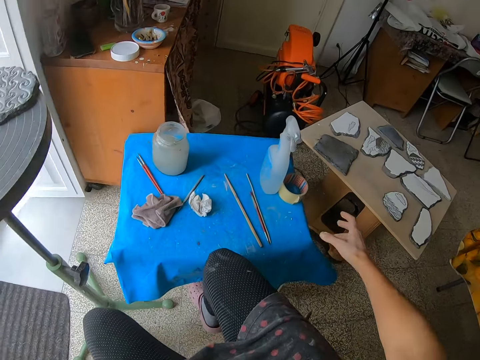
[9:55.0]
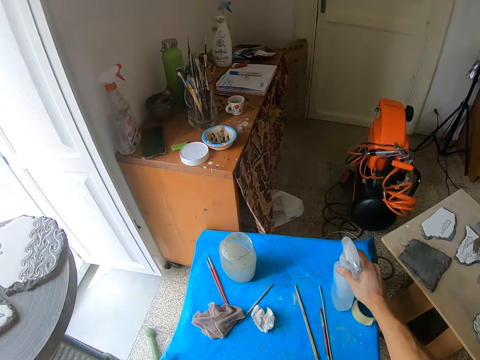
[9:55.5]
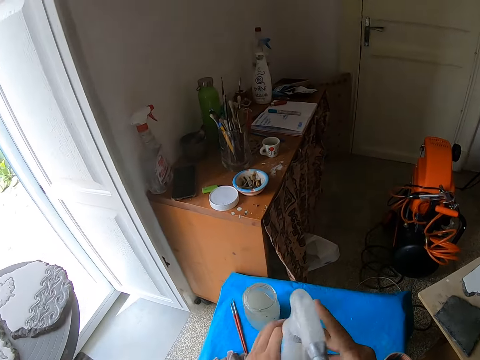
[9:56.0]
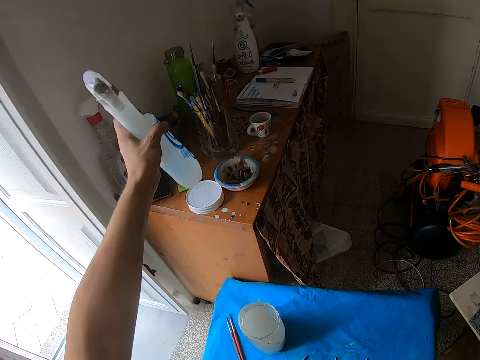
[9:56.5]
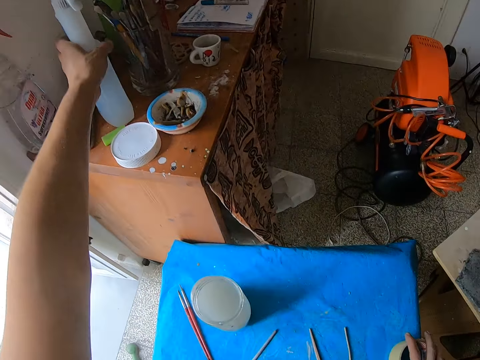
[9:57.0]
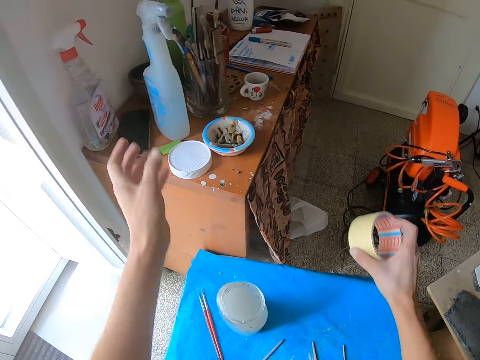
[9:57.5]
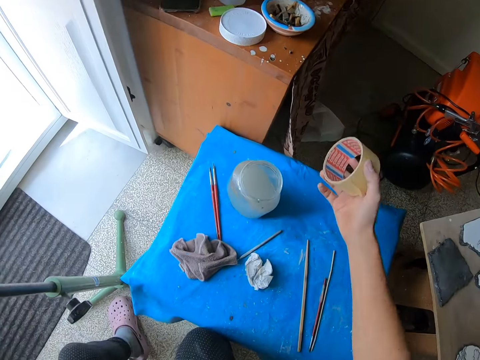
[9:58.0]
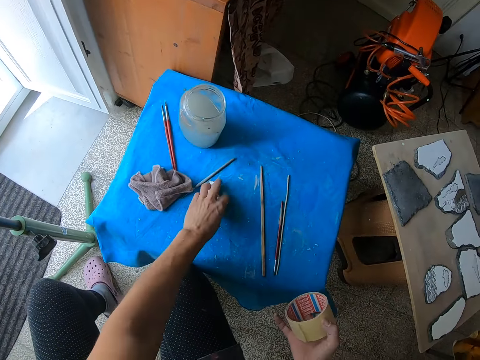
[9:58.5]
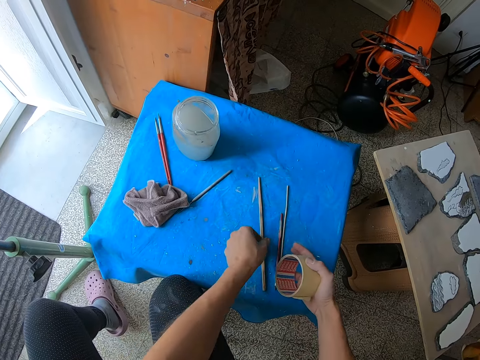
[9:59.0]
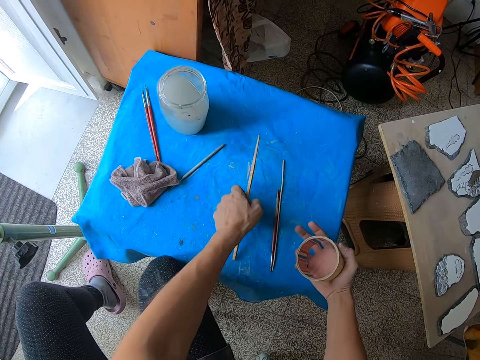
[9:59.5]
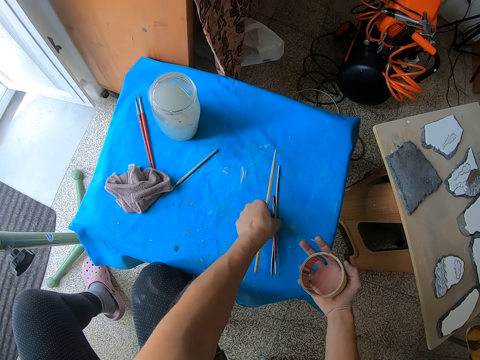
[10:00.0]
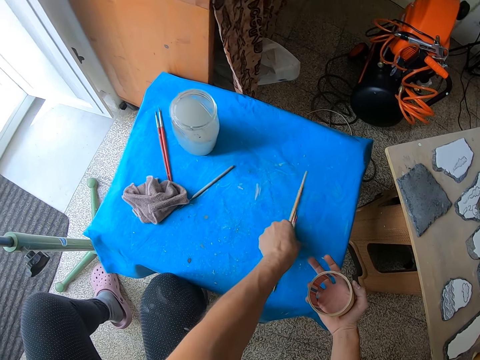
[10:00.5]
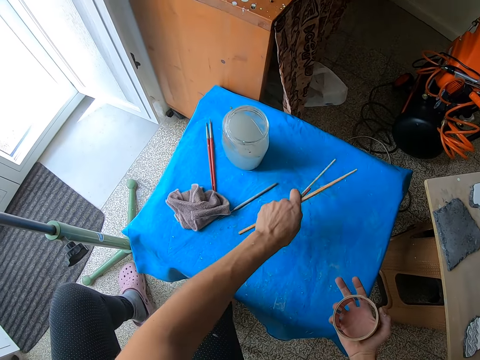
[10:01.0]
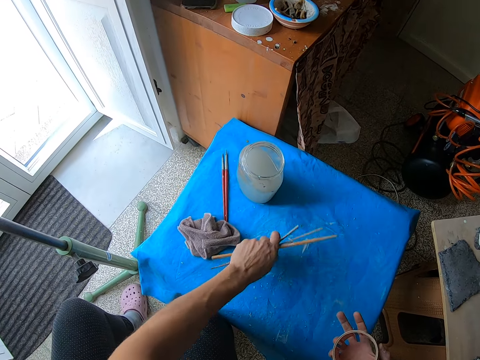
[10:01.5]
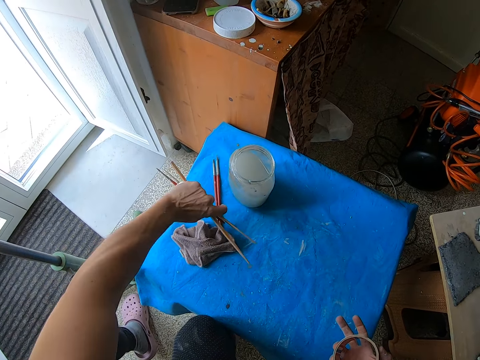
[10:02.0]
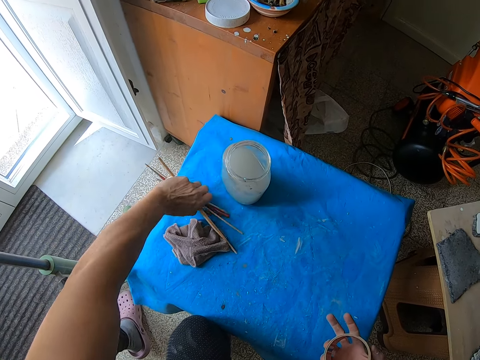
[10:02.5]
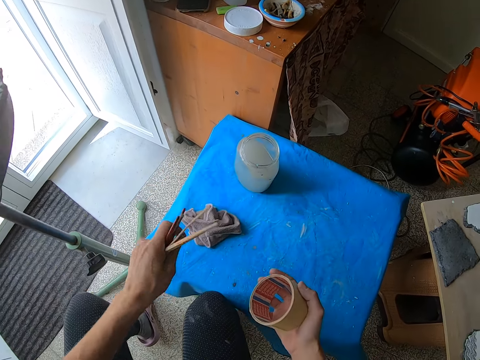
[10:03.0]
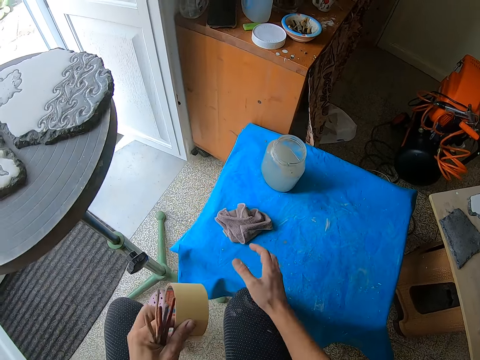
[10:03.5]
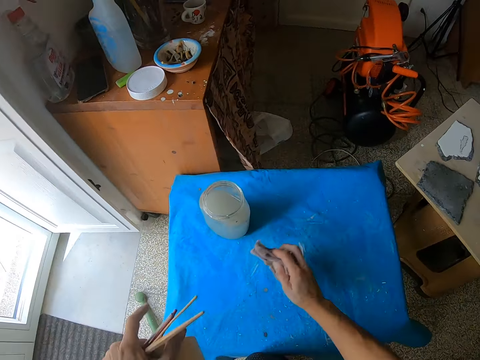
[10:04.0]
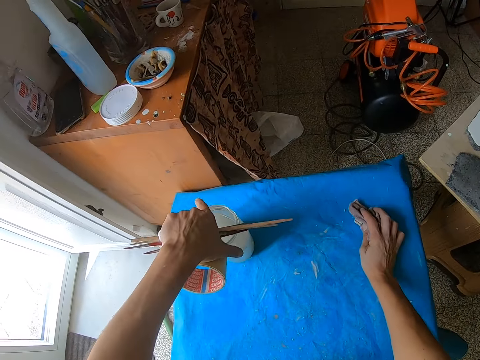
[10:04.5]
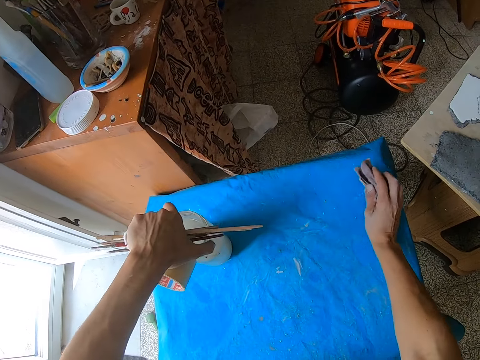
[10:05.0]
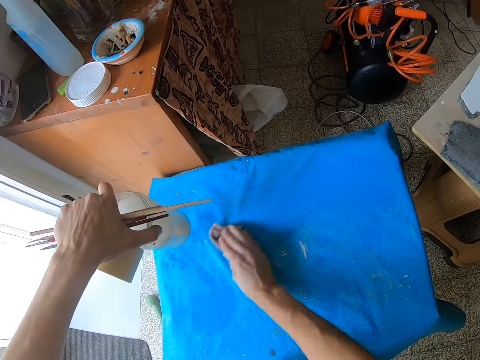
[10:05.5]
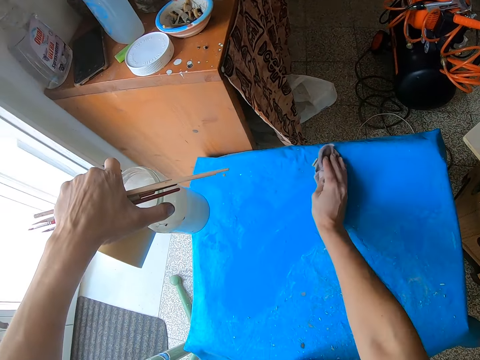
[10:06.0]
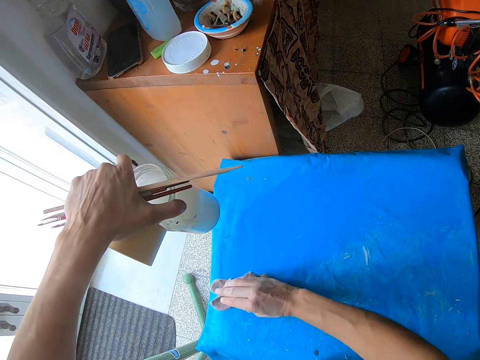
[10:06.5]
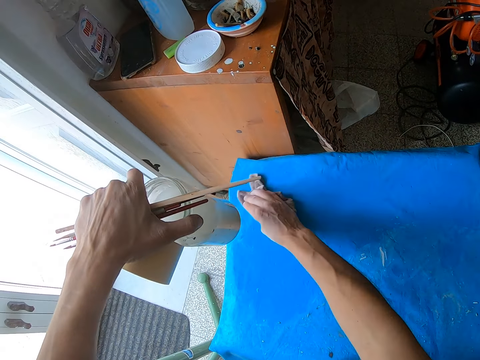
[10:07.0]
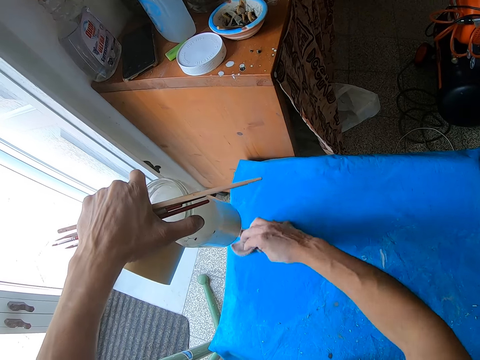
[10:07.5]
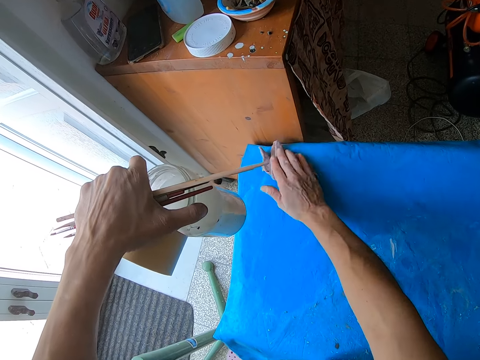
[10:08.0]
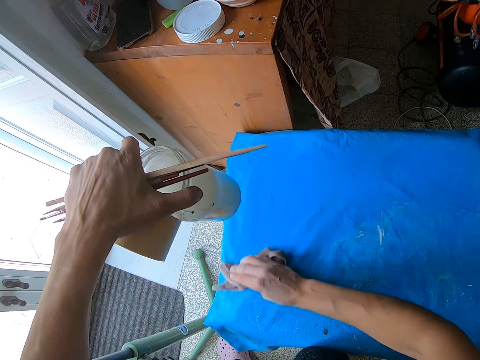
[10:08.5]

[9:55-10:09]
The camera wearer picks up a spray bottle from a stool with his right hand. He drops the spray bottle on the cabinet with his left hand. He picks up a masking tape from the stool with his right hand. He picks up a rough paper from the stool with his left hand. He holds a seal tape. He picks up an engraving tool from the stool with his left hand. He picks up an engraving tool from the stool with his left hand again. He picks up some paint brushes from the stool with his left hand. He picks up a piece of cloth from the stool with his right hand. He picks up a glass jar from the stool with his left hand. He clears dirt off the stool with the piece of cloth in his right hand. He holds a tin with water.

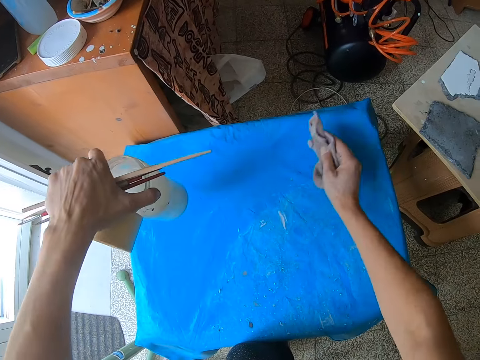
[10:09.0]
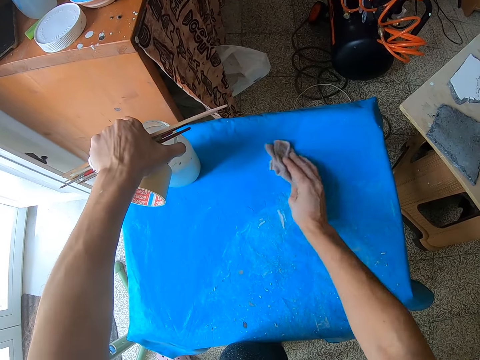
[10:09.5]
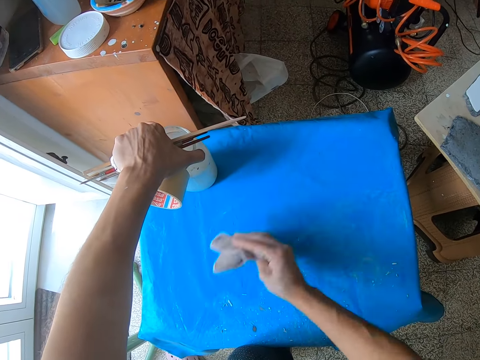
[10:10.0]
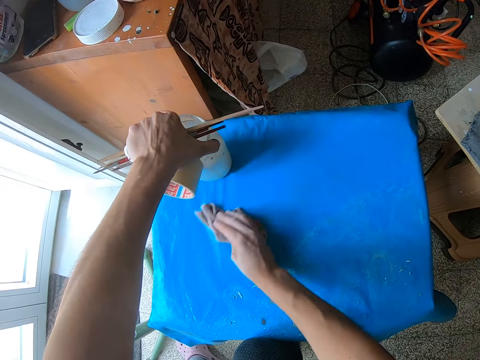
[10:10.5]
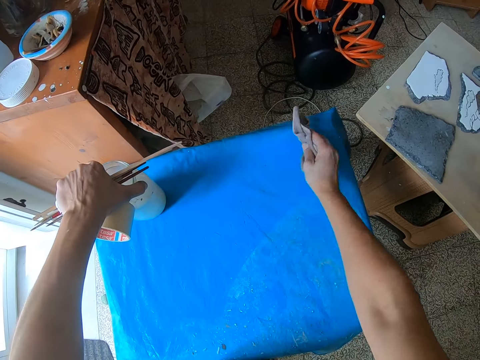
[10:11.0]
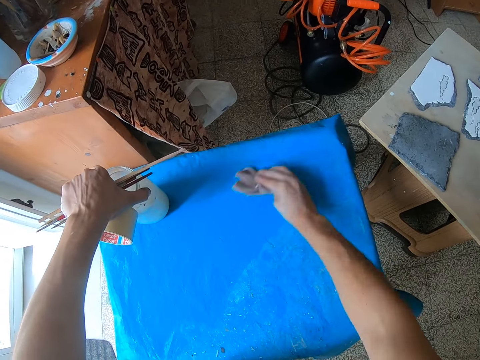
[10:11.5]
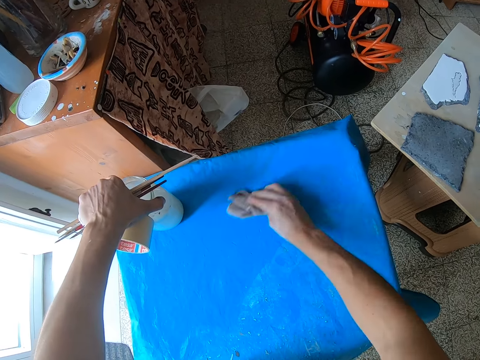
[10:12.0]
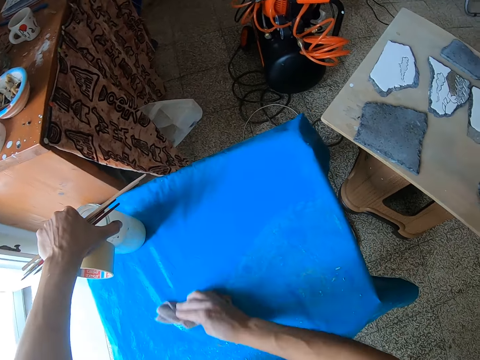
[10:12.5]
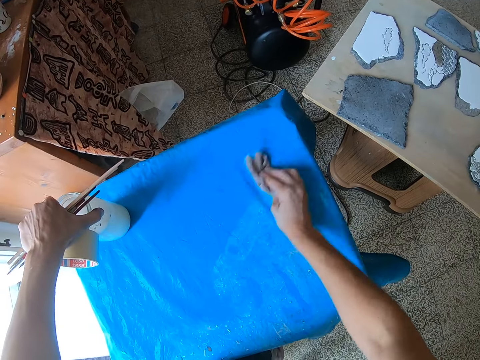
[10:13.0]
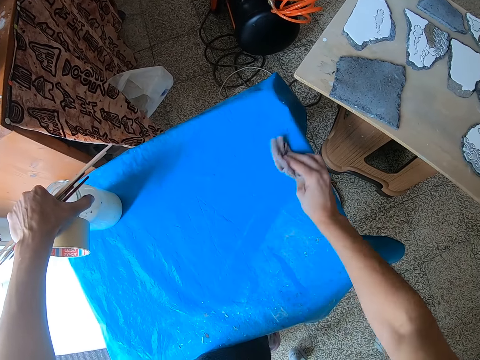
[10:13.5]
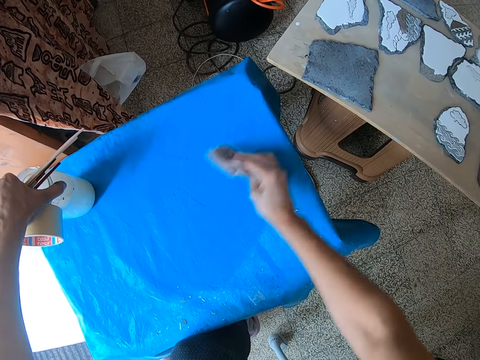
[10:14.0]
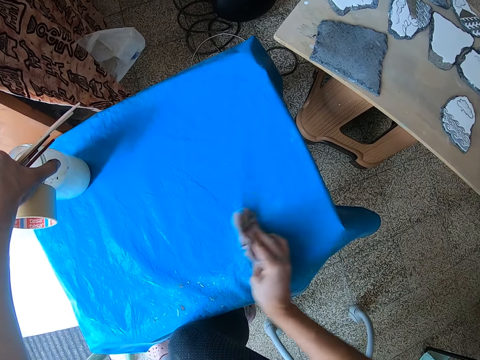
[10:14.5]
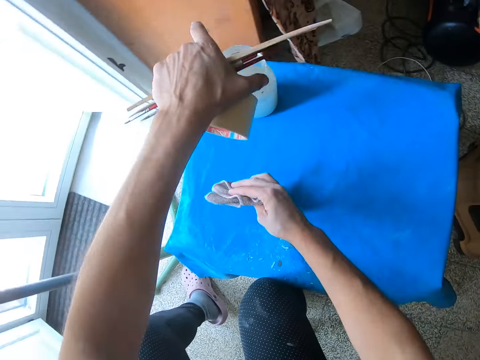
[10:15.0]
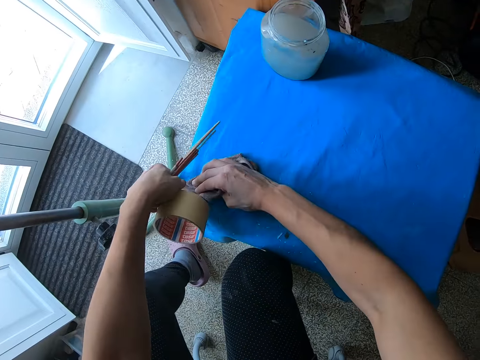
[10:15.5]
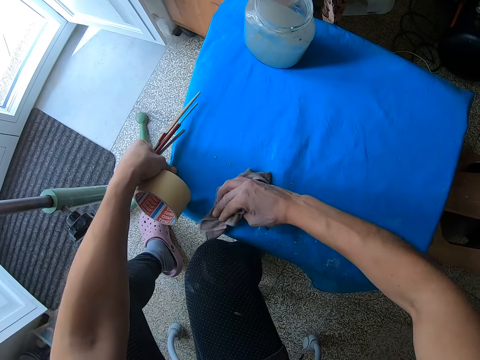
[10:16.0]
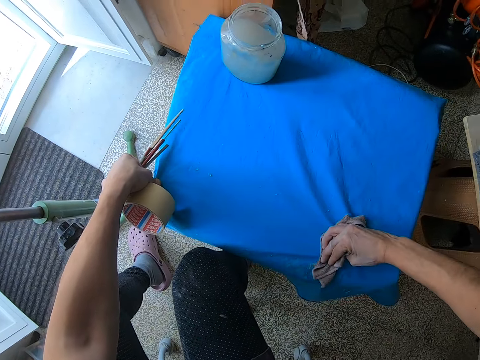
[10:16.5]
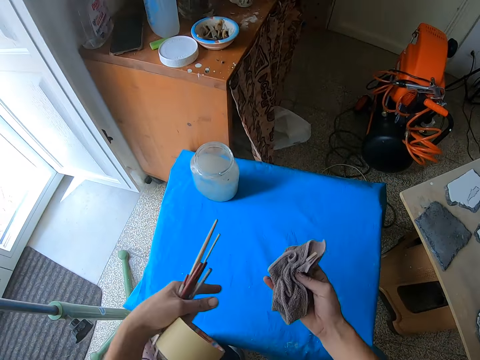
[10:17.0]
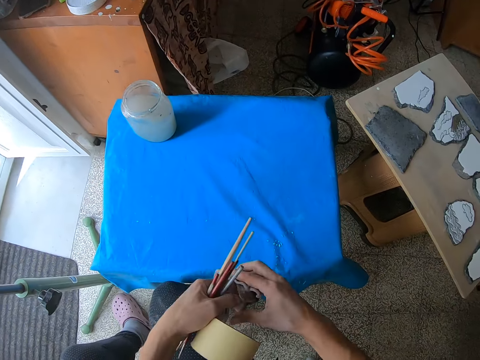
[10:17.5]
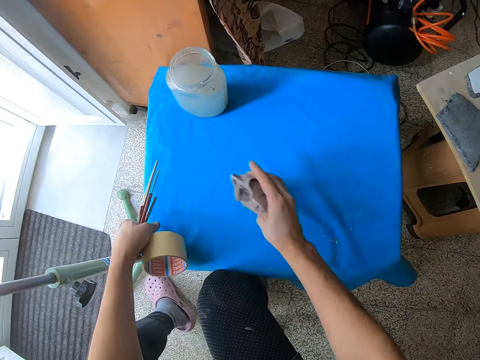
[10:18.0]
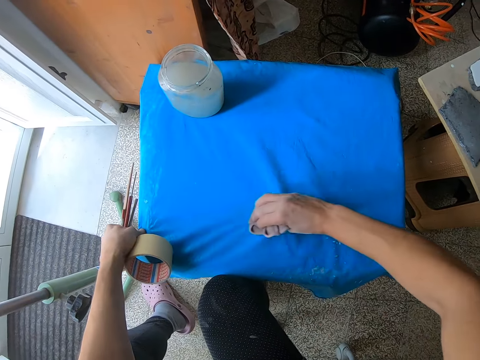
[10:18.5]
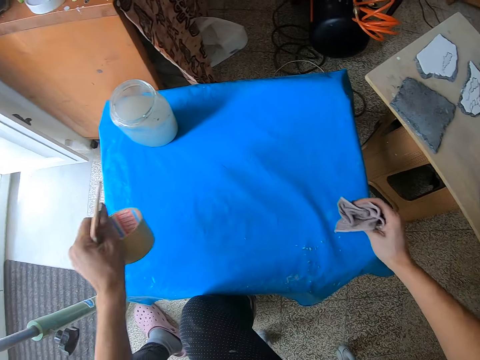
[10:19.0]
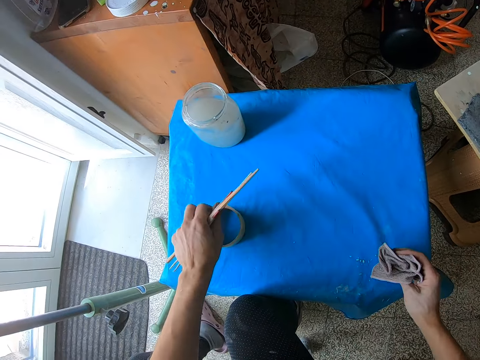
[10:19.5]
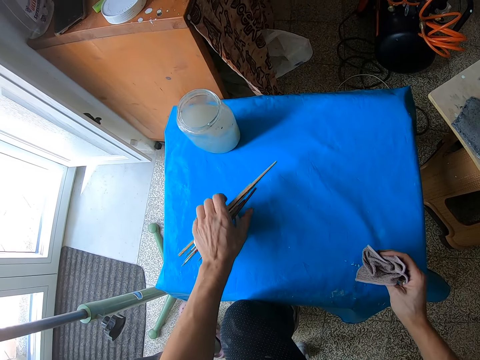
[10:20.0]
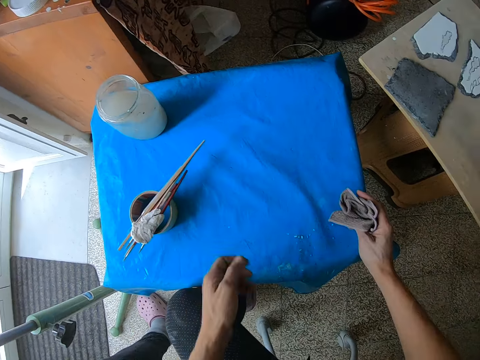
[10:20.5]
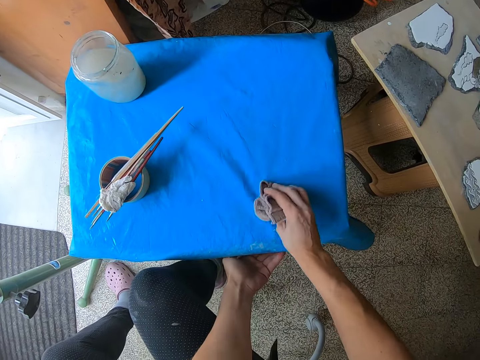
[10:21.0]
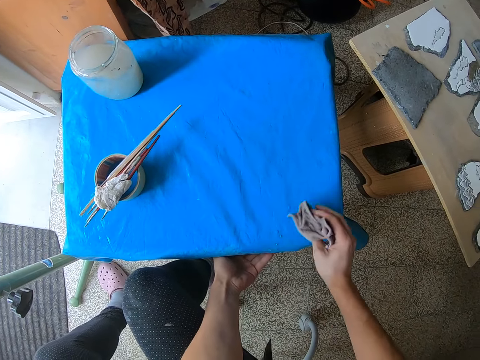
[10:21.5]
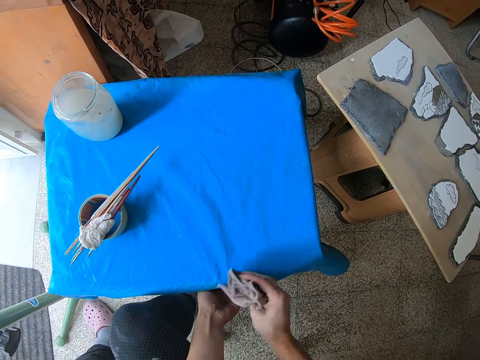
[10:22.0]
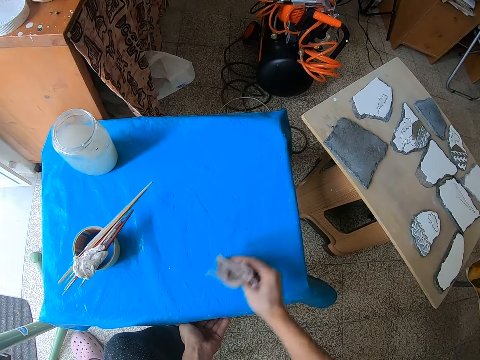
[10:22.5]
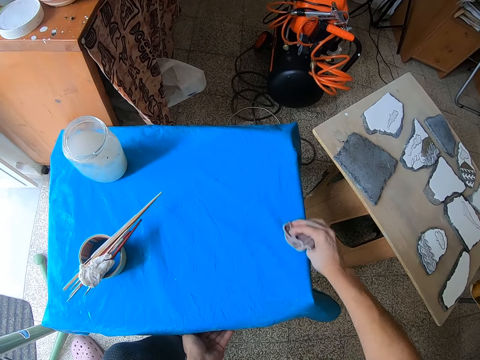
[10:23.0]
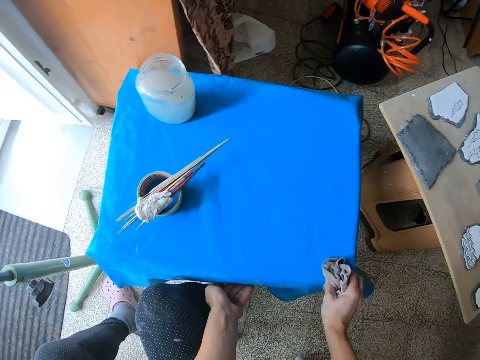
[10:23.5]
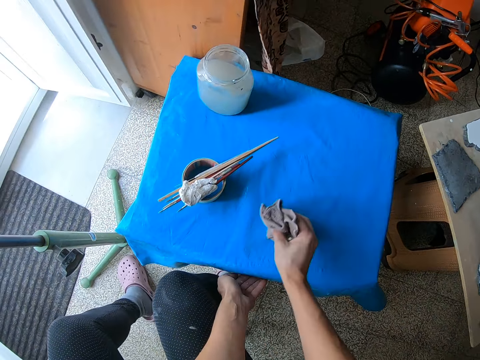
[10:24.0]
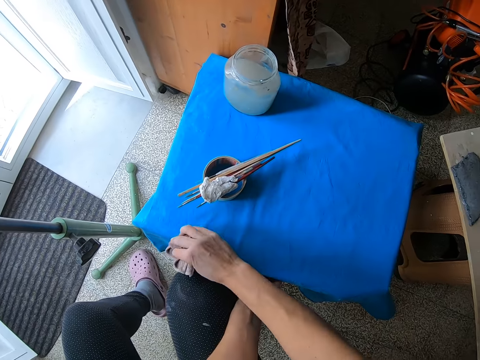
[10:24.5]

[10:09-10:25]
The camera wearer drops the glass jar on the stool with his left hand. He wipes a table with a cloth. He drops the engraving tool and paint brushes on the masking tape on the stool with his left hand. He drops the masking tape on the stool with his left hand. He clears dirt off the stool with the piece of cloth in his right hand into his left hand.
